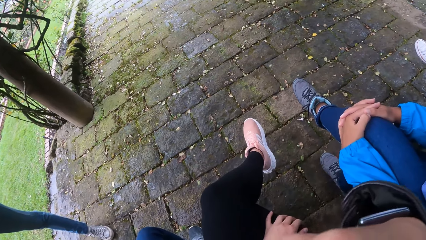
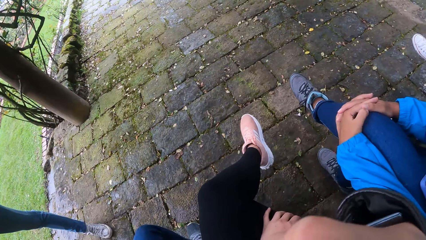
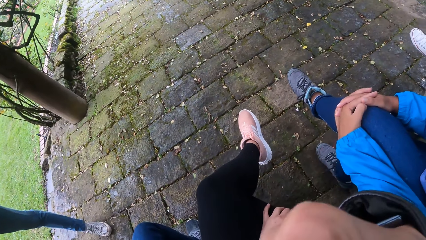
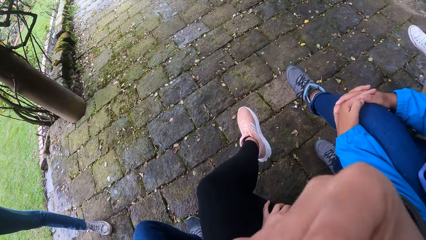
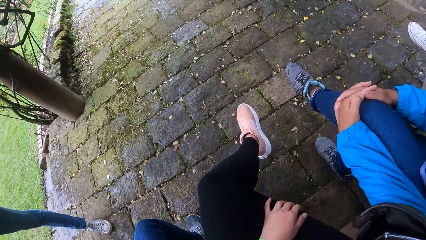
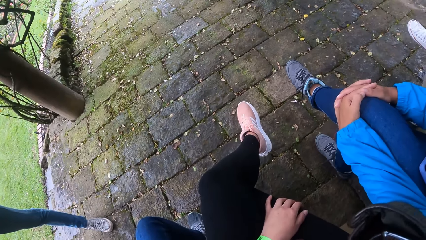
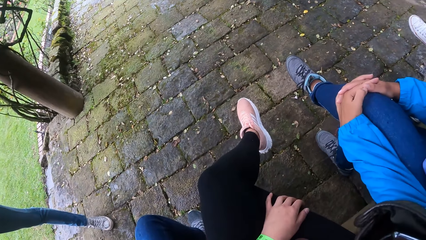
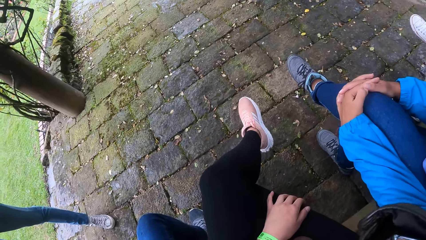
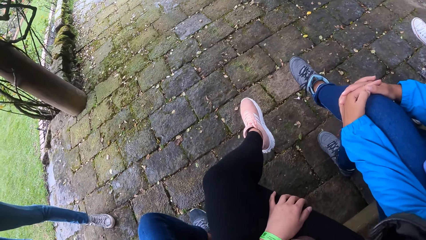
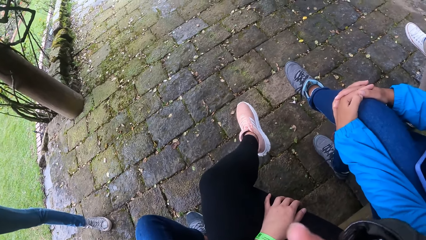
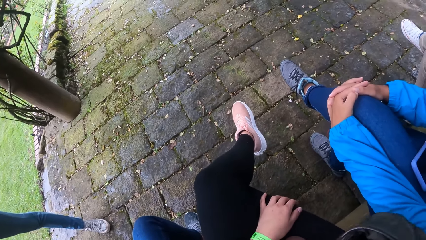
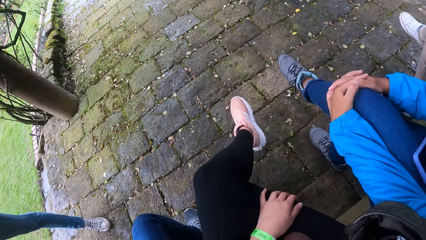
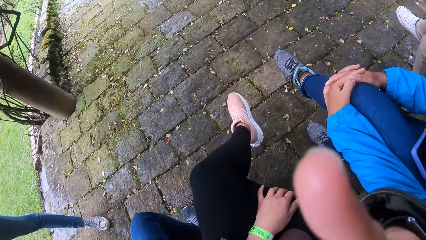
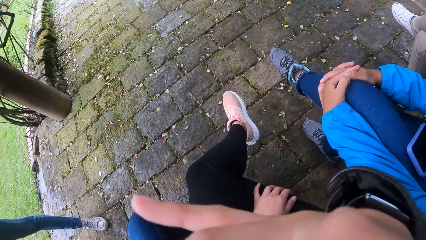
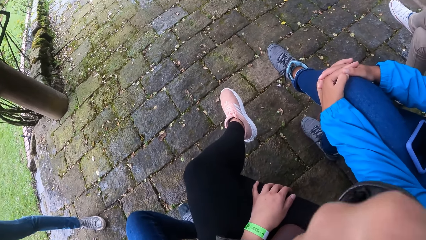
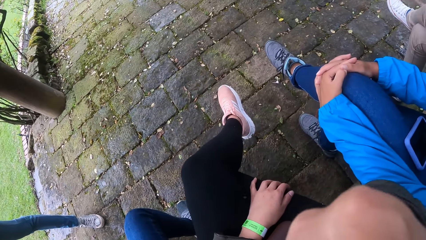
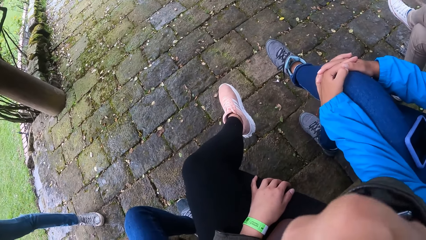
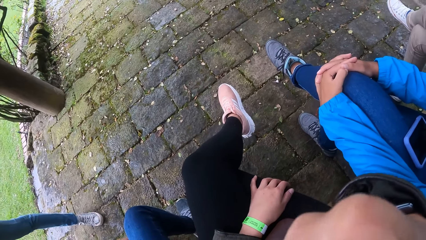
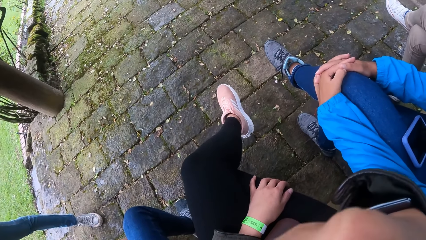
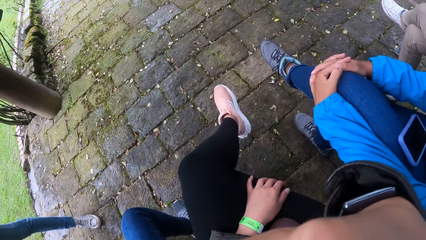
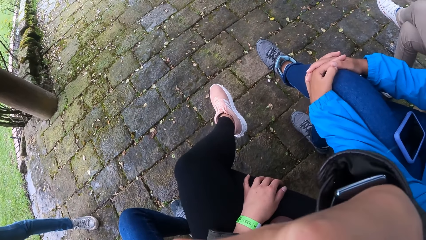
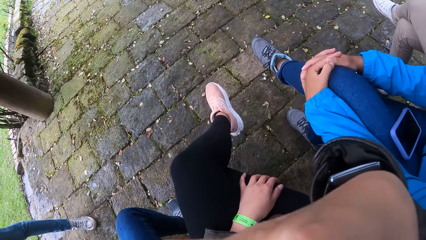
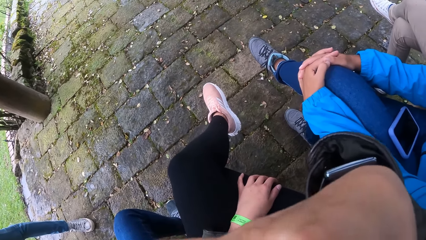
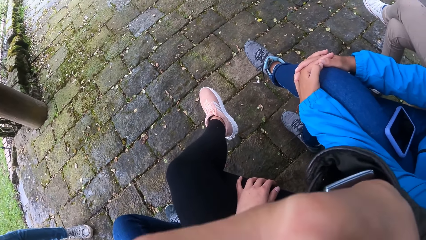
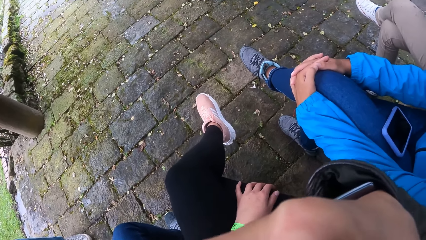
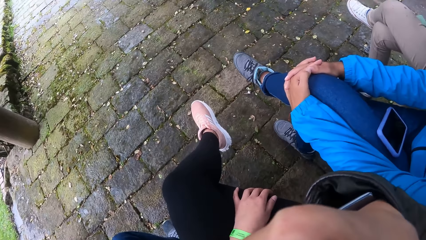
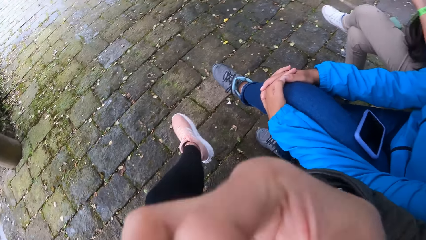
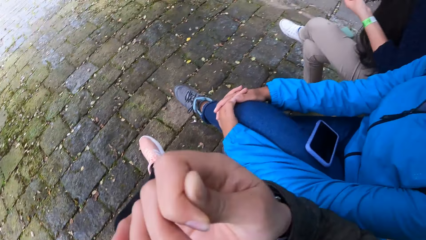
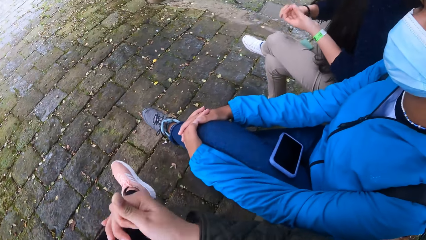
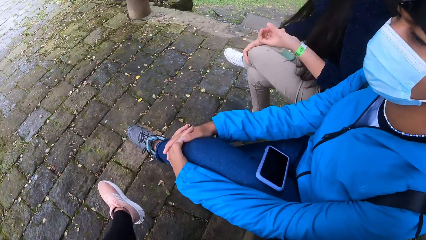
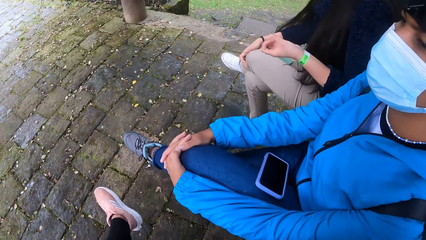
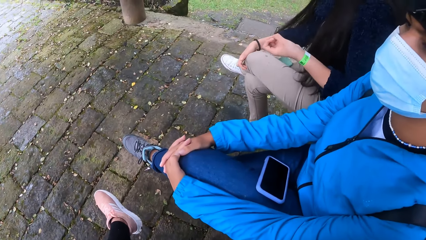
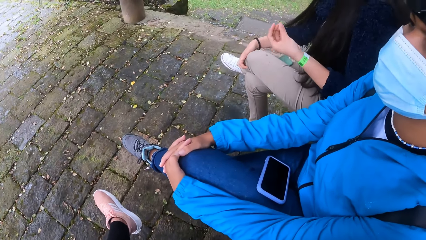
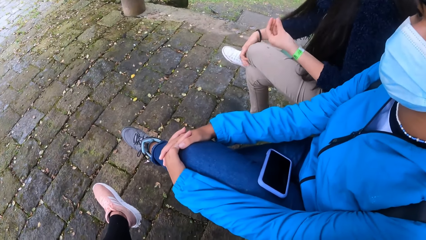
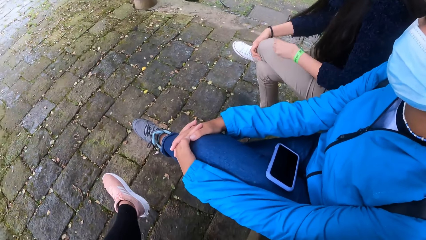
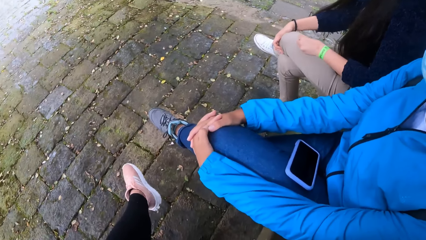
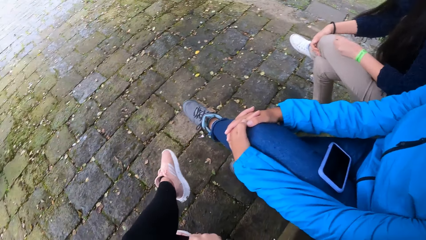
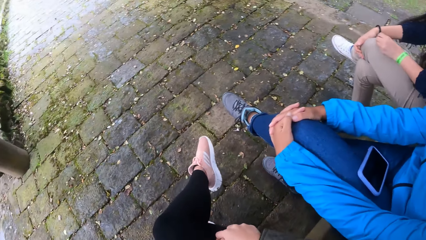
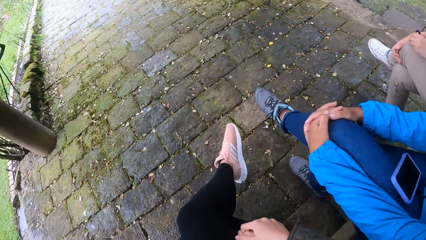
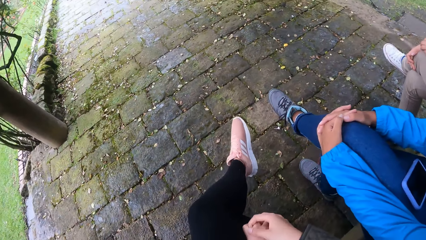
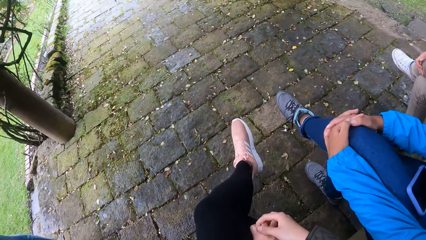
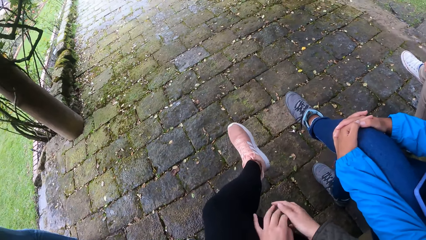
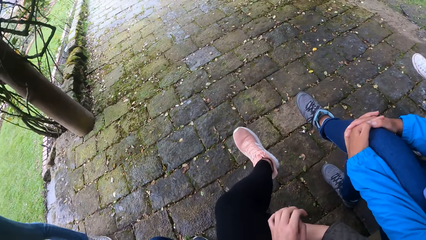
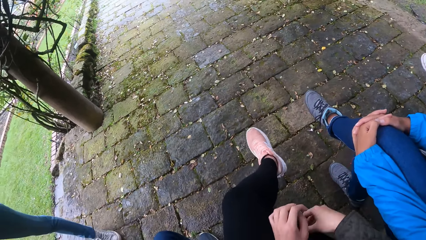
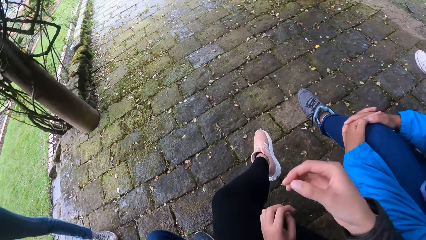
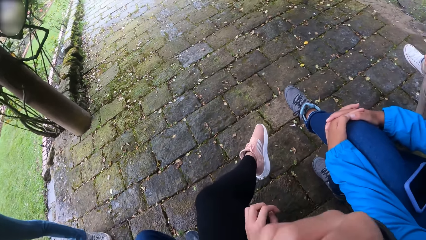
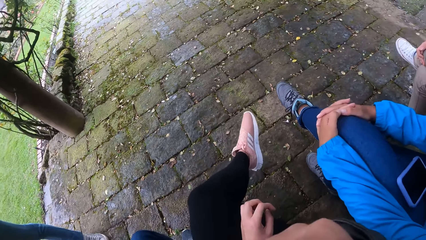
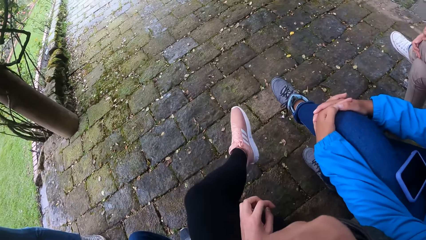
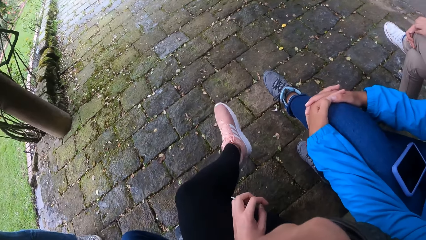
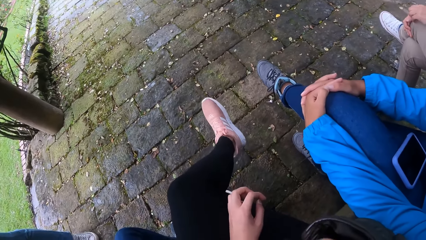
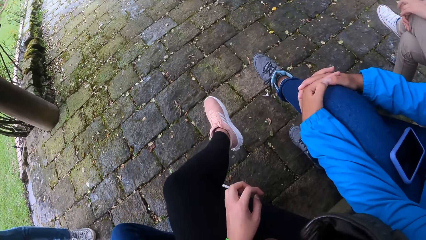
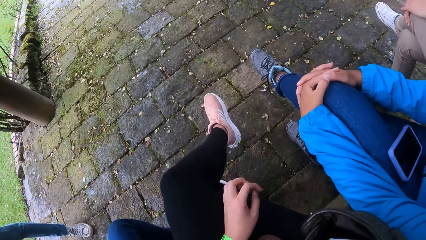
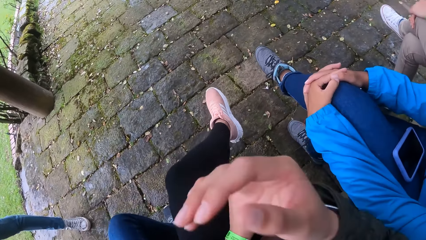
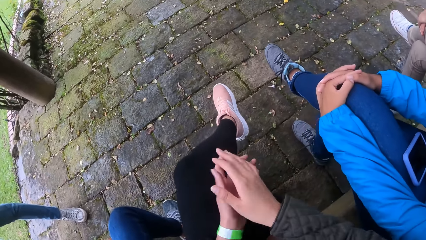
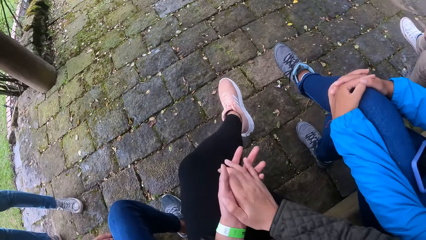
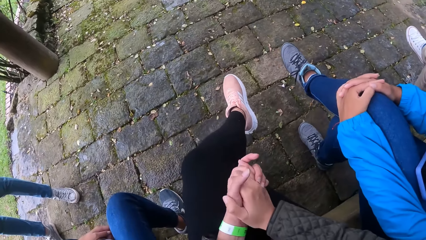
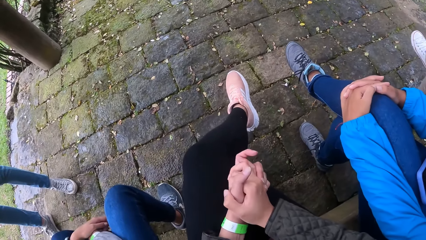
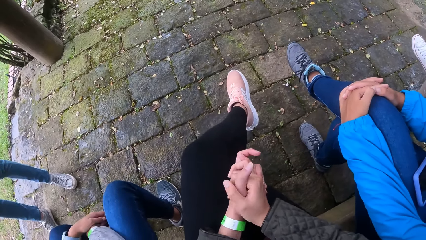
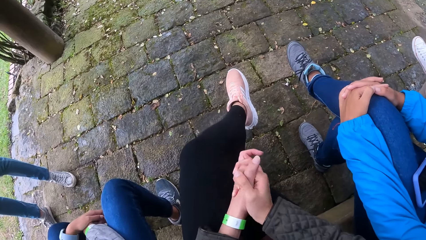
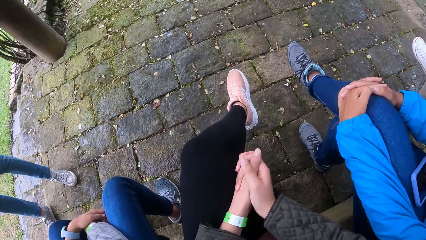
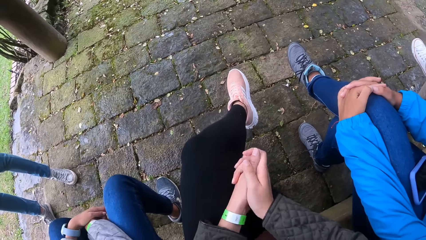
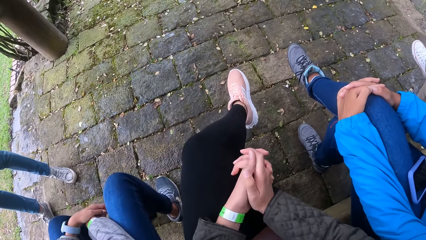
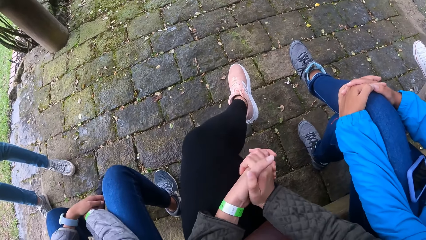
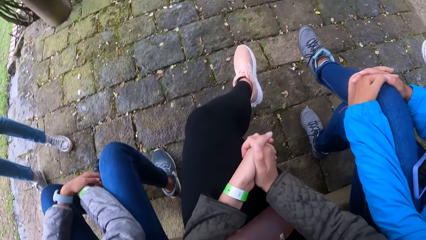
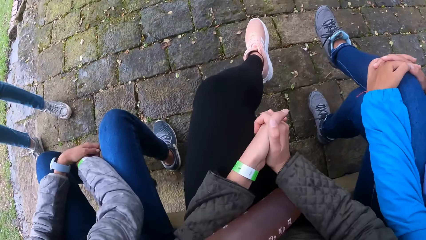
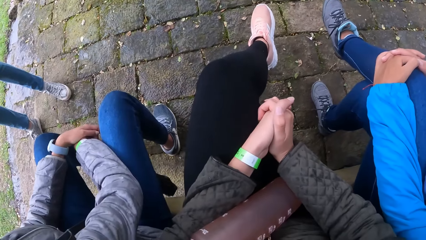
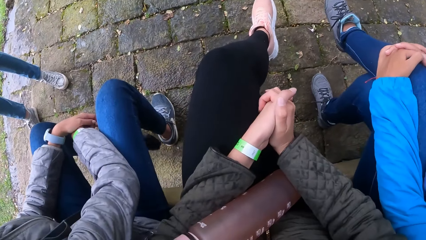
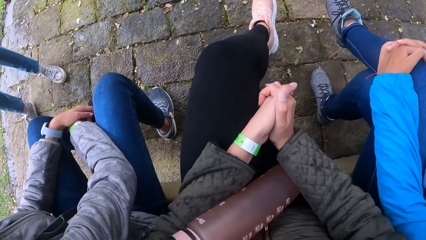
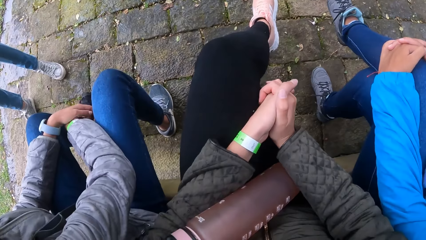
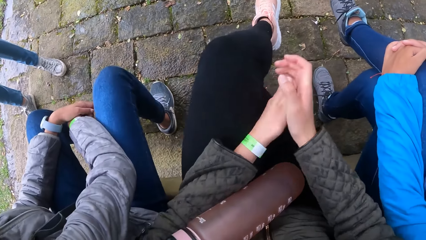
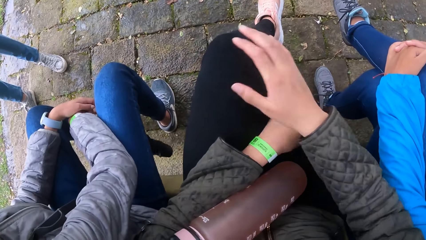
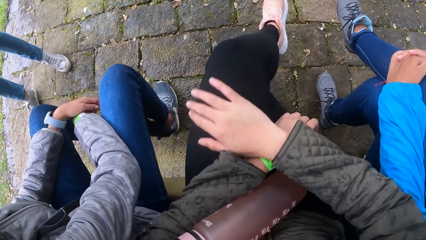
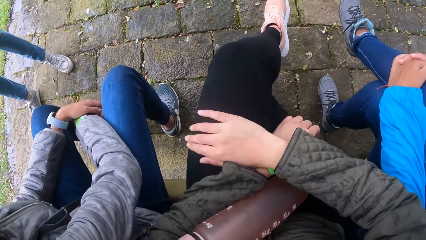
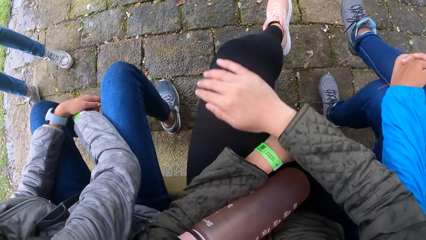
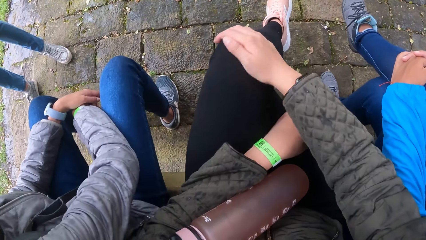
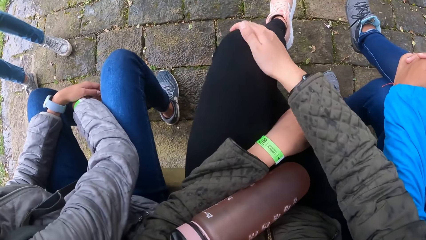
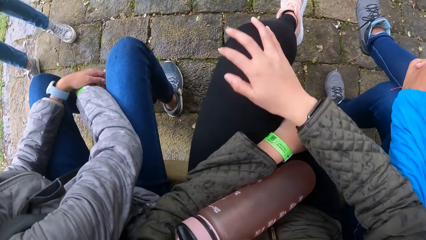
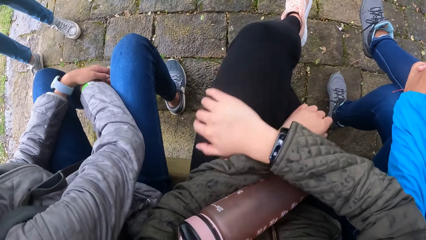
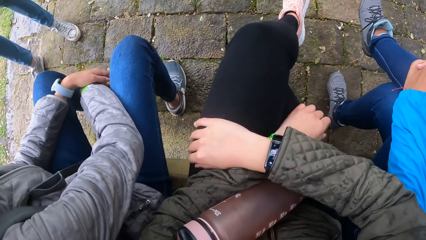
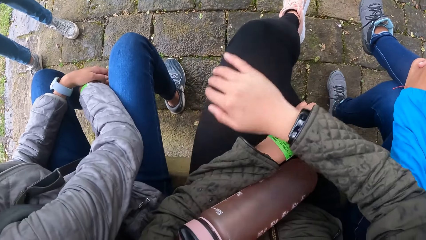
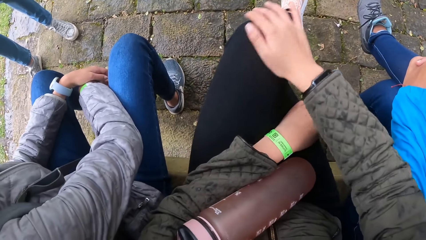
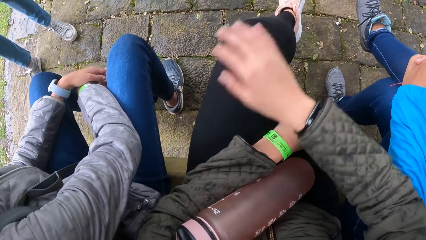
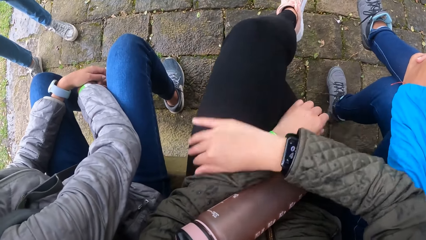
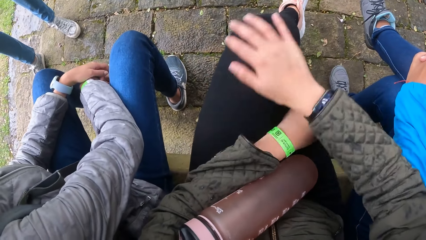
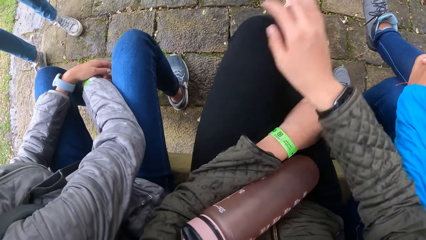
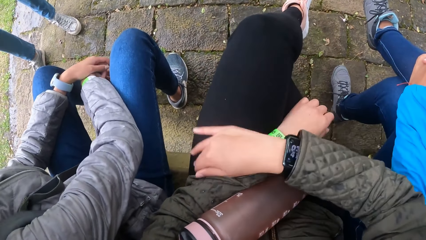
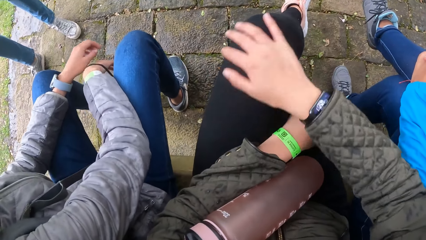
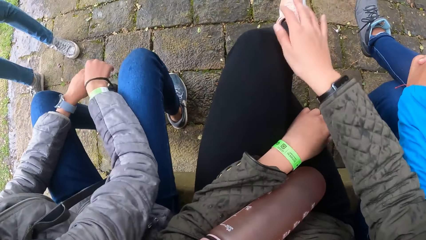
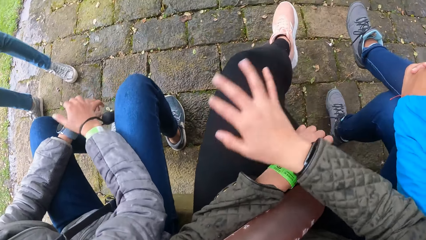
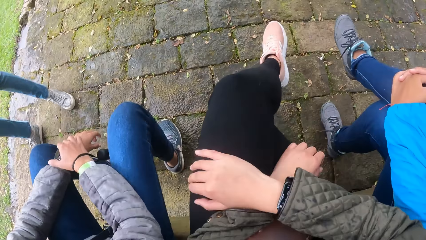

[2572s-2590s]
The camera wearer holds her chin. She looks around a park. She moves her feet. She folds her hands. She rubs her left thigh with her right hand.
